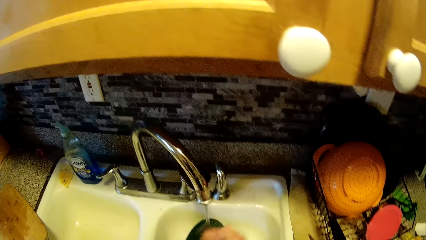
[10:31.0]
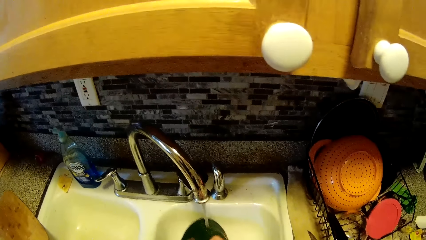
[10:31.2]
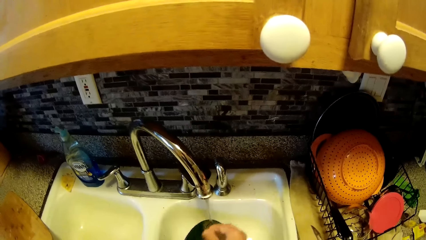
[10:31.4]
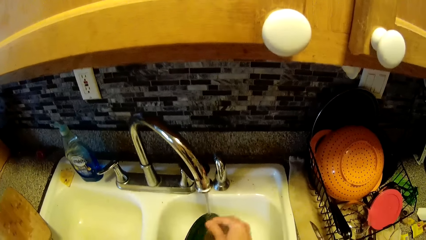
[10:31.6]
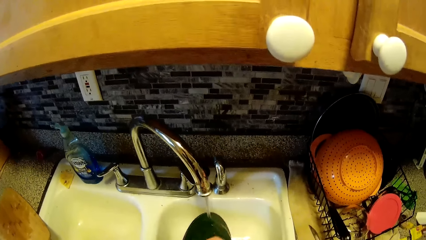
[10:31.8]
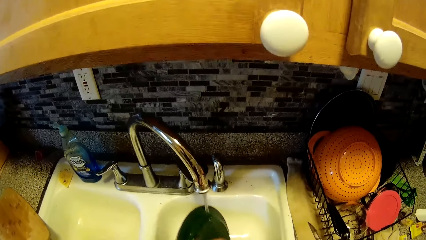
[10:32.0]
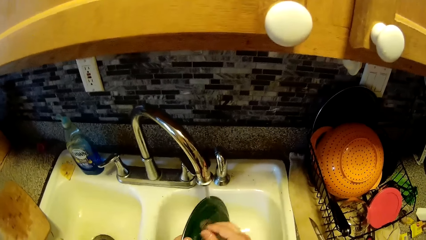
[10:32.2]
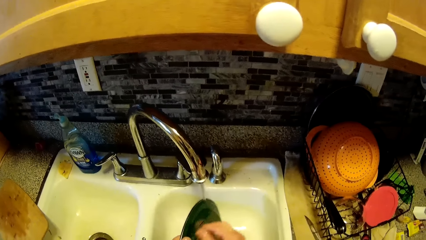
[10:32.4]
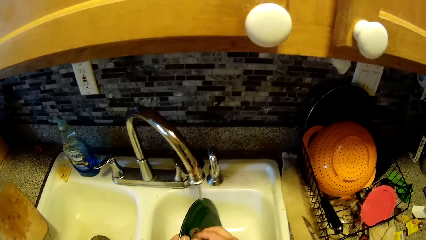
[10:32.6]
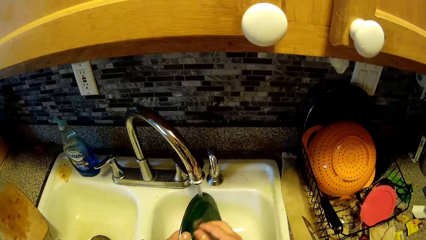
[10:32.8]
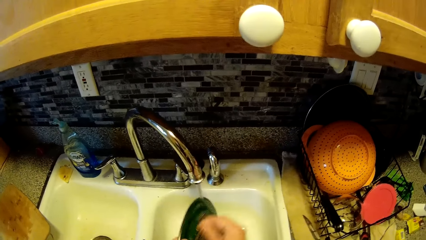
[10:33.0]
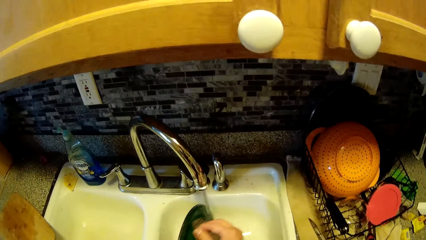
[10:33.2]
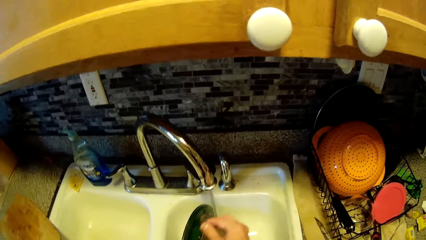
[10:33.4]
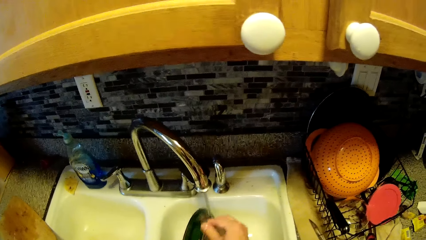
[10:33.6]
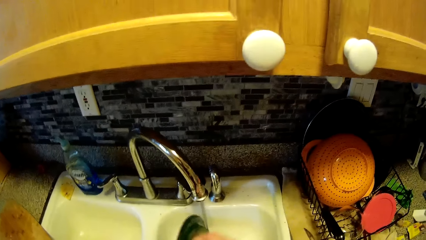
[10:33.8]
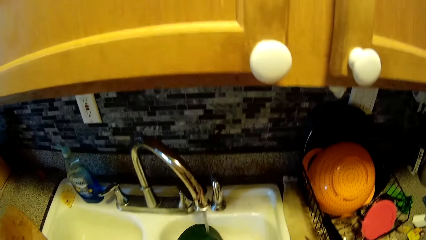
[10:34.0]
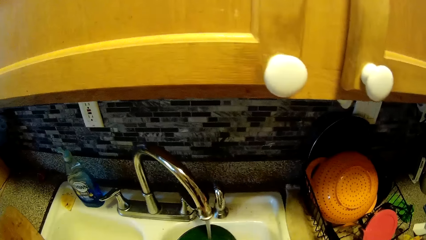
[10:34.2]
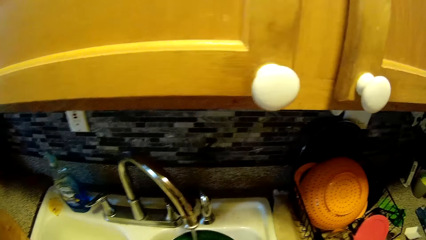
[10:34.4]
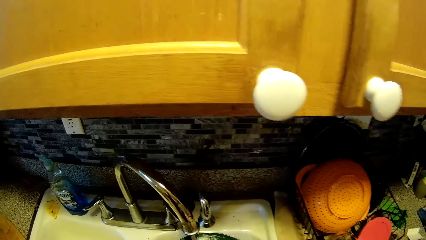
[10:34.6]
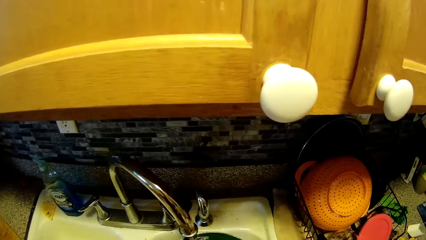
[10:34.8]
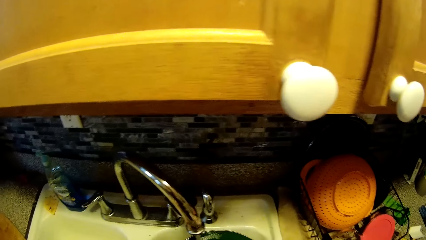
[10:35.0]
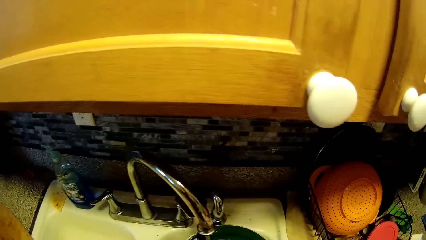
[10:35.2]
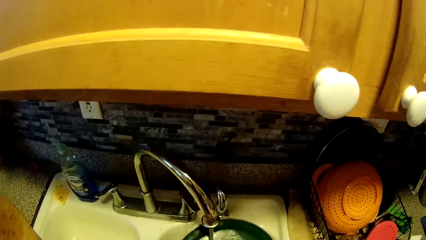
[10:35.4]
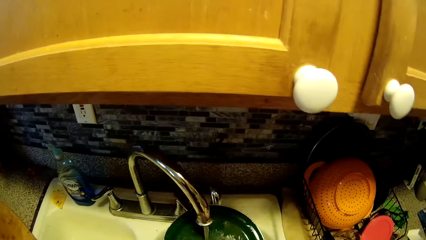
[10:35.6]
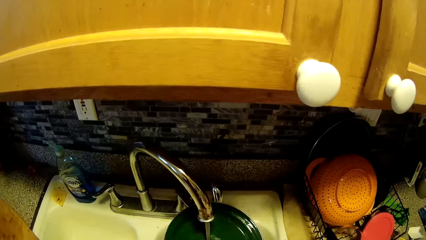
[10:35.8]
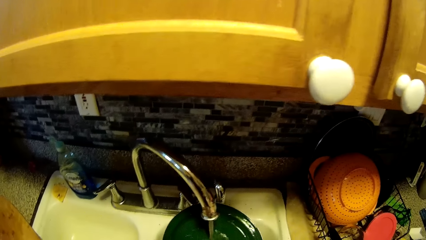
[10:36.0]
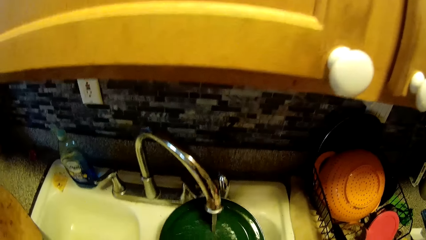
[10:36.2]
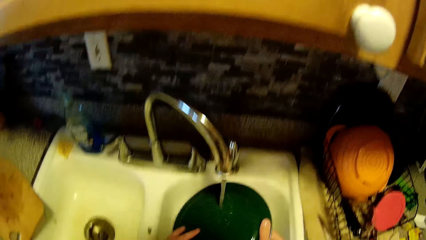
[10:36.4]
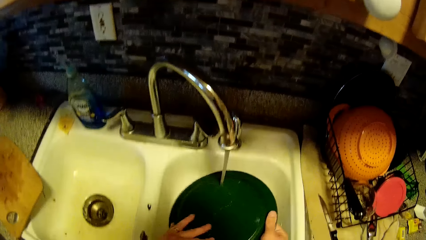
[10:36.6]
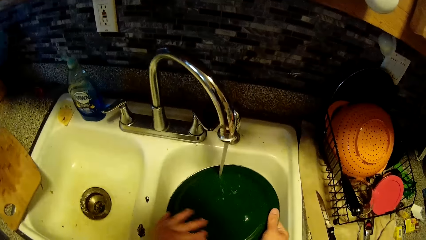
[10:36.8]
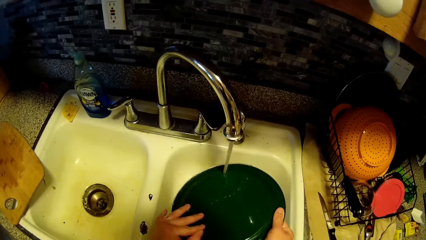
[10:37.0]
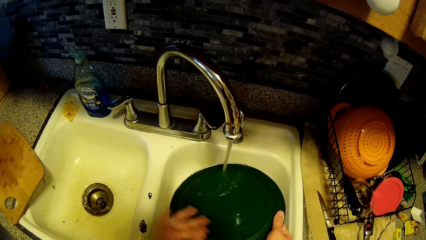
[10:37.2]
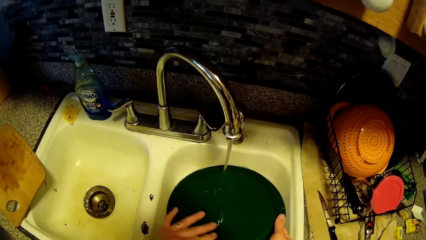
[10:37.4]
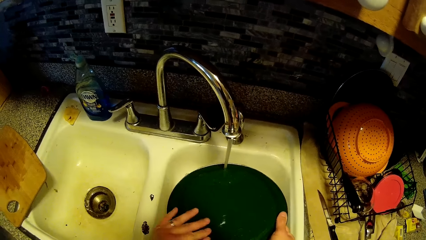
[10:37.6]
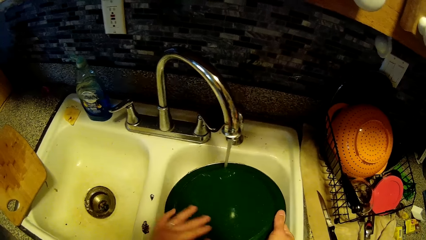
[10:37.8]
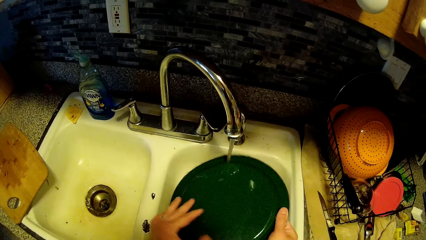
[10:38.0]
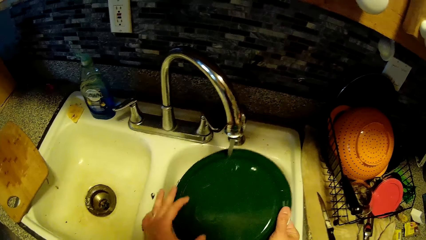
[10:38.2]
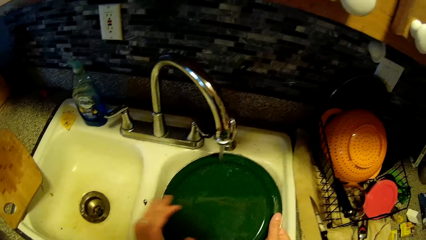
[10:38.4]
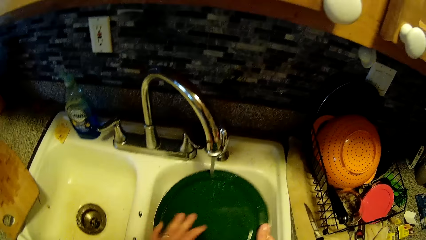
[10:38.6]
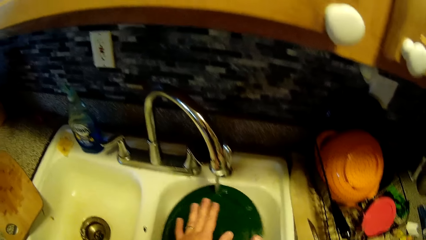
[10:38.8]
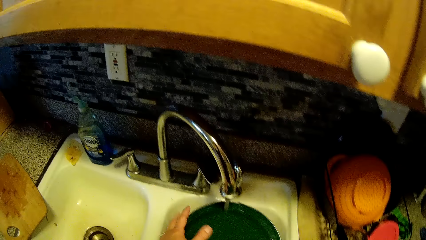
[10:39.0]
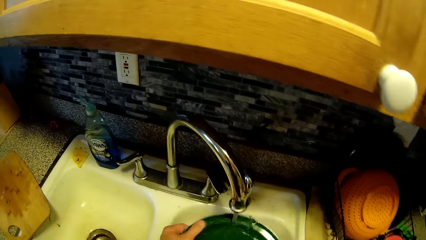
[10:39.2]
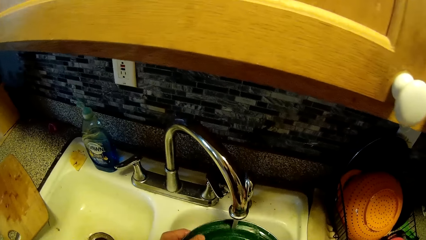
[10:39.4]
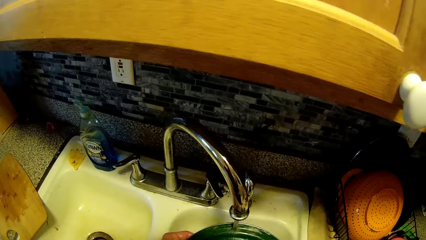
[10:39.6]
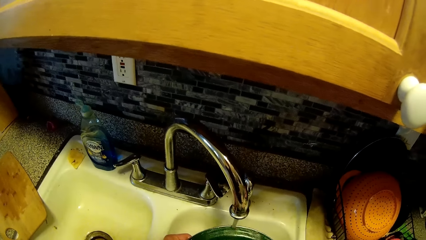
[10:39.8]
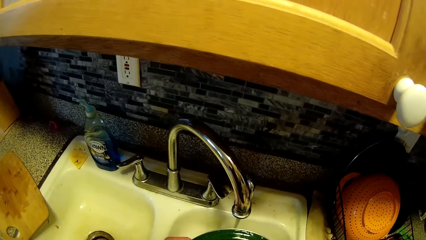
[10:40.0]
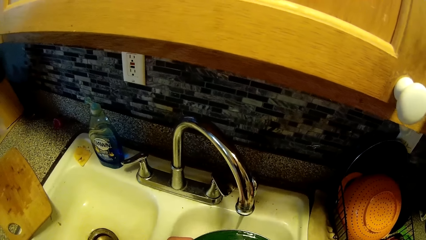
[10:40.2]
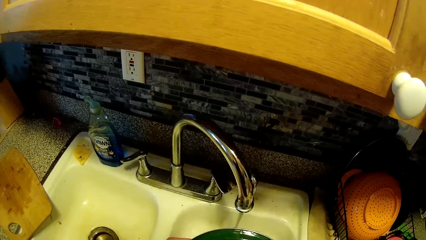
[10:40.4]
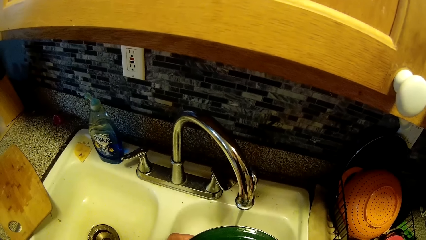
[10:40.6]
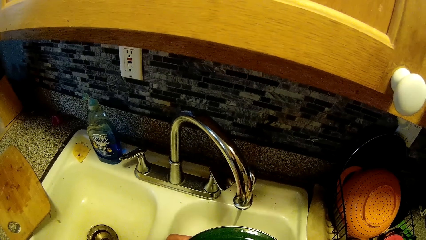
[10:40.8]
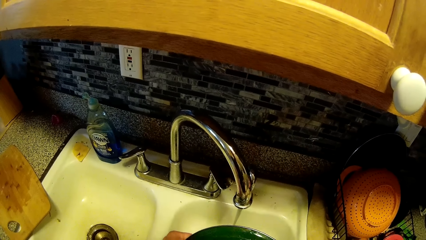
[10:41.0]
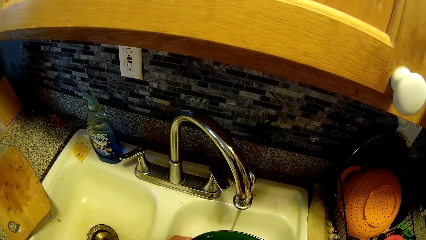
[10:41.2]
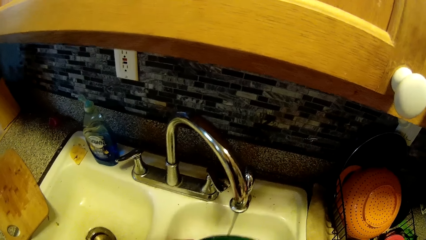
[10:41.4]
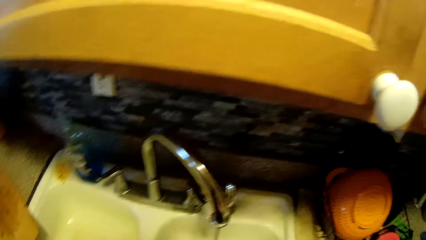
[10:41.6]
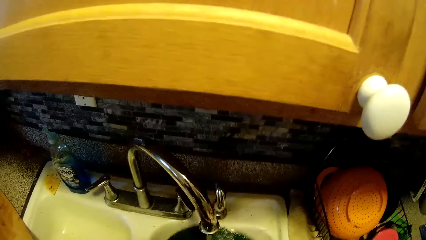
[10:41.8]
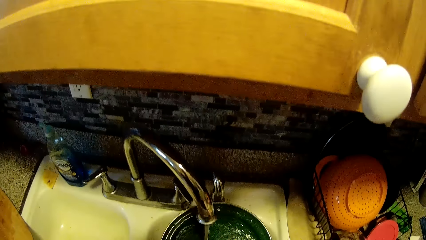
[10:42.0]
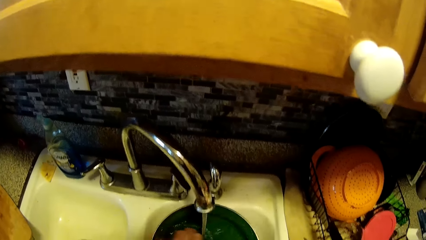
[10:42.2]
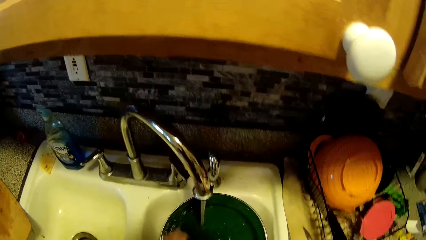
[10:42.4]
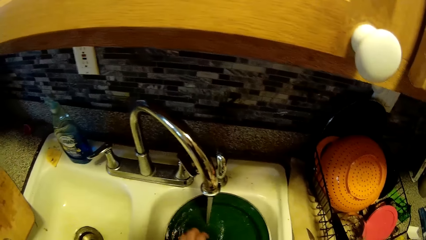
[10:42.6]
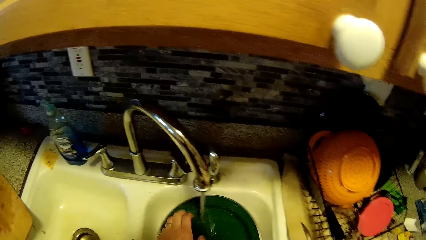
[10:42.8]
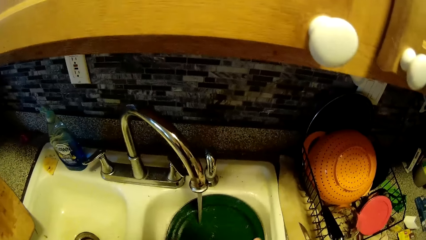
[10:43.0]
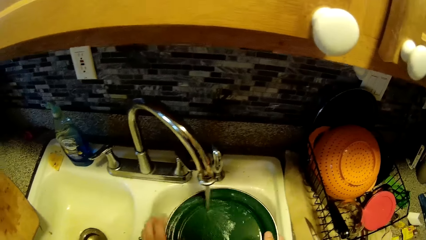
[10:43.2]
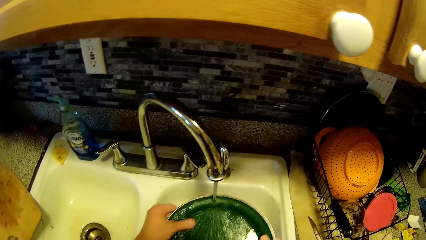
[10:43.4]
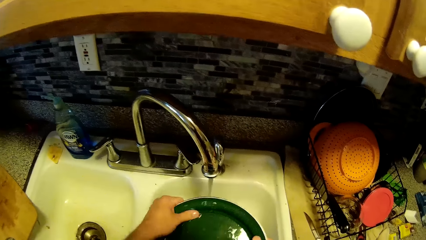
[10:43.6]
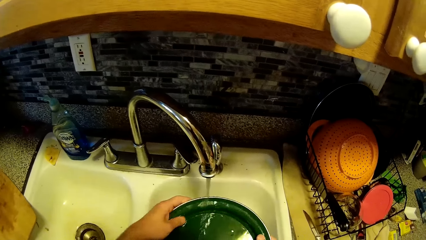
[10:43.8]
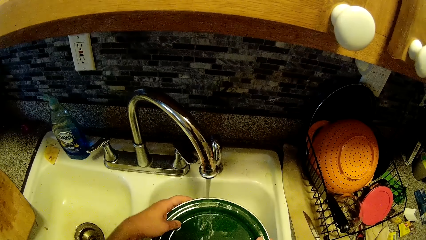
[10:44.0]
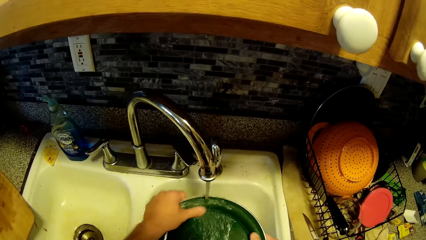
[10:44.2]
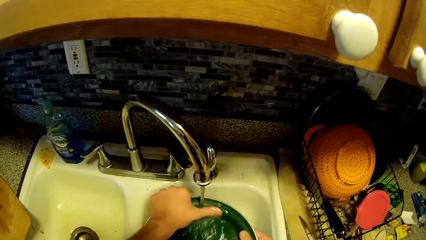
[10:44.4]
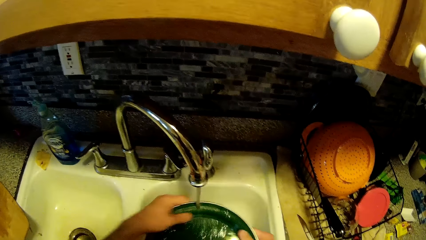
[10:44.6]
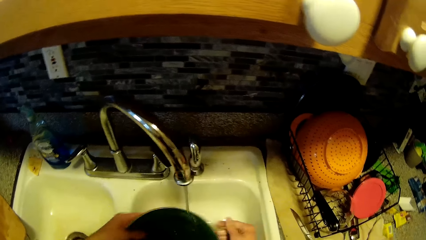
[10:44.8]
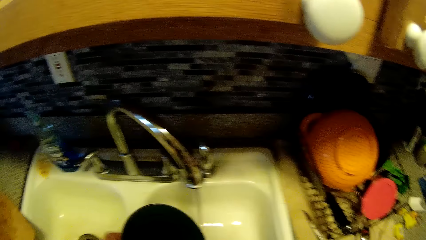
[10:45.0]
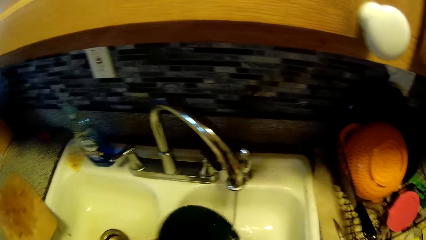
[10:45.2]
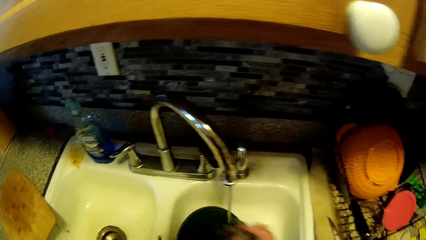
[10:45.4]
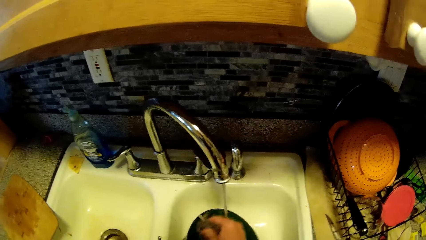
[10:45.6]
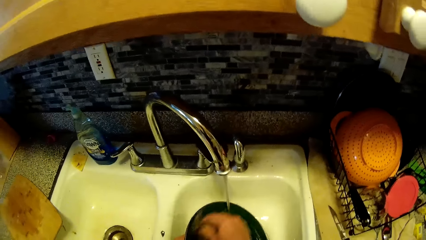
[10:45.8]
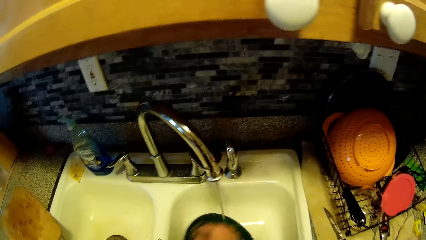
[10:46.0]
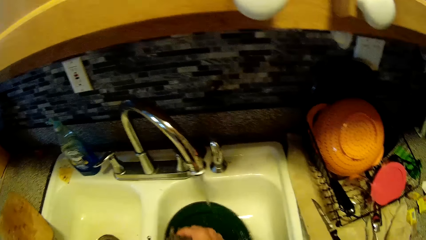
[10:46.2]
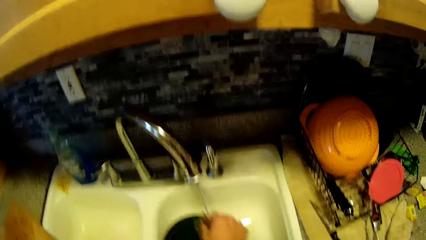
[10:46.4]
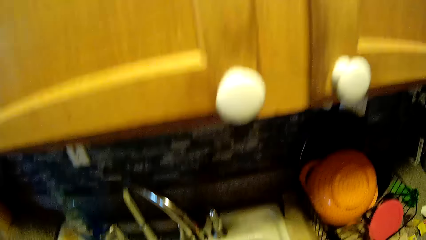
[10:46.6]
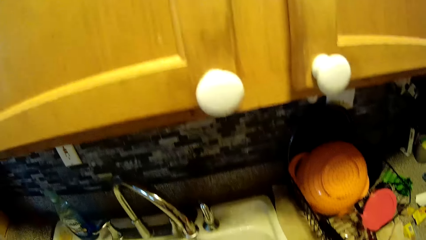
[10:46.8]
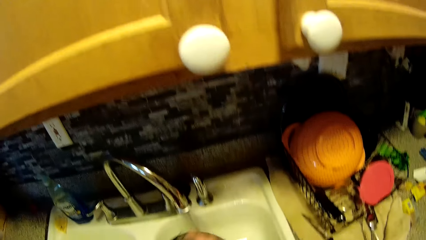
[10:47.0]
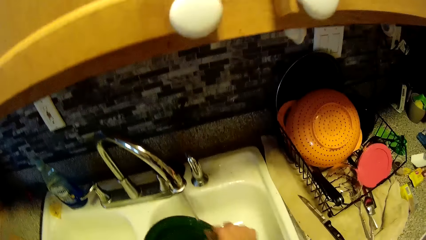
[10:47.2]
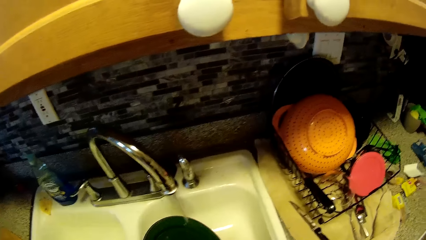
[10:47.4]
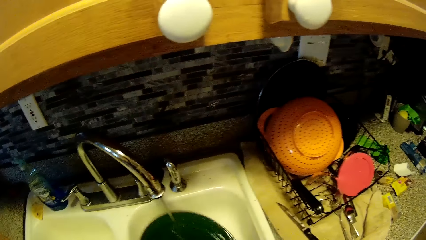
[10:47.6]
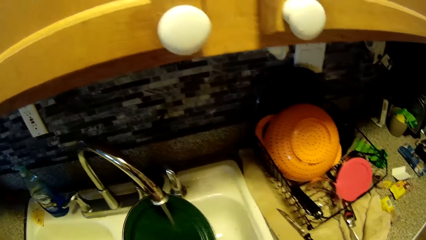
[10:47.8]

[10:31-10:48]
The camera wearer rinses the plate in the sink with his hands.
